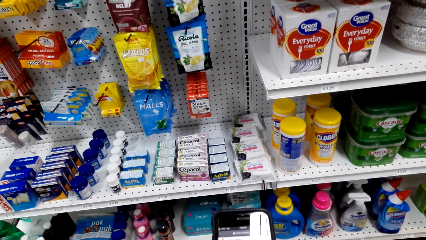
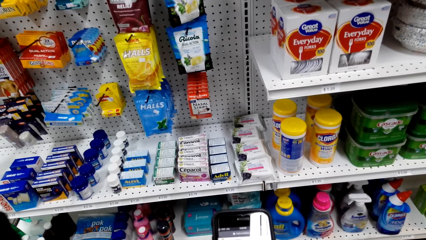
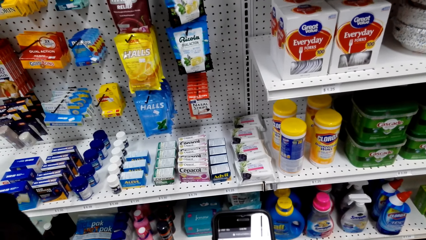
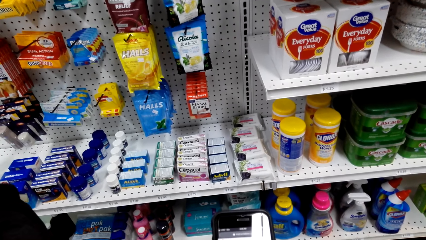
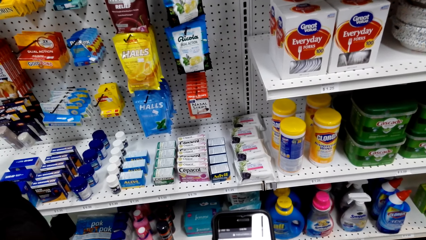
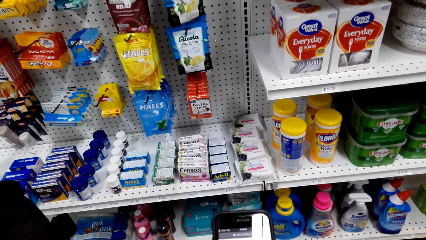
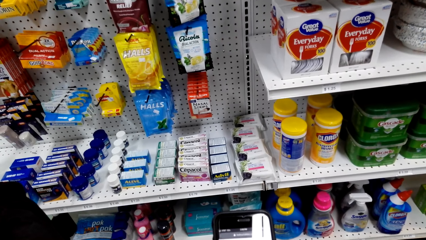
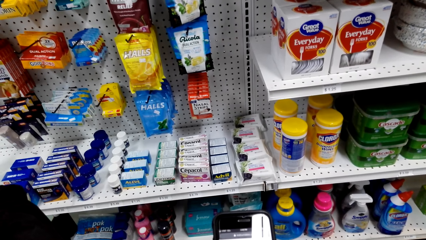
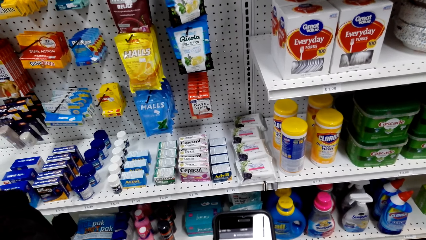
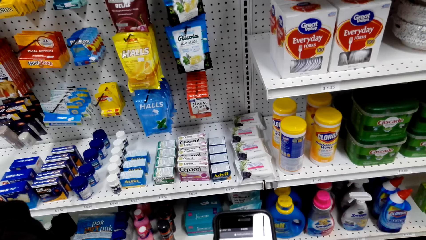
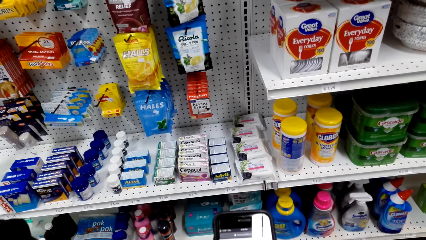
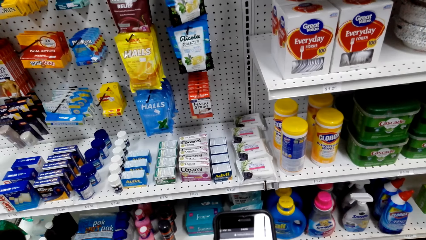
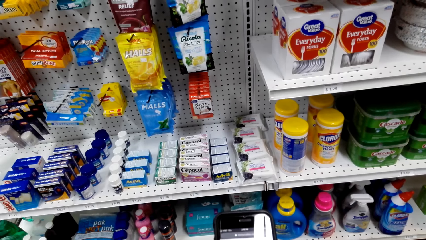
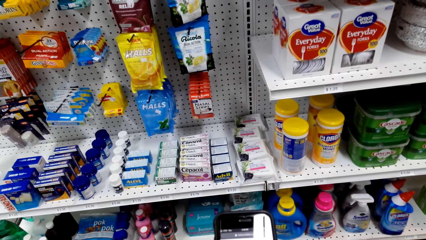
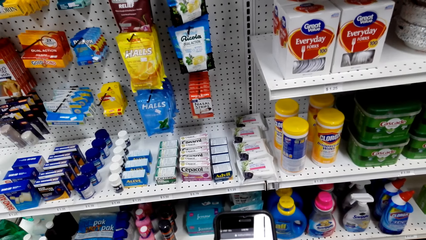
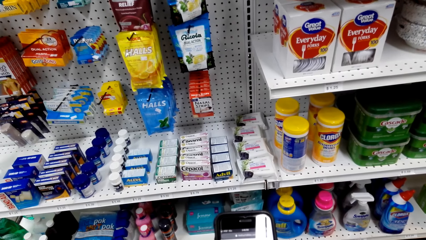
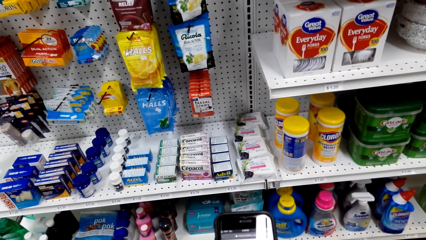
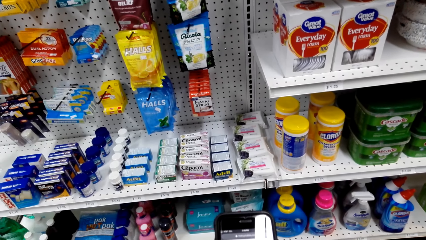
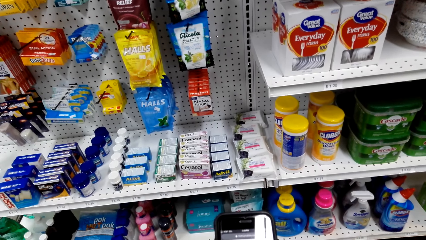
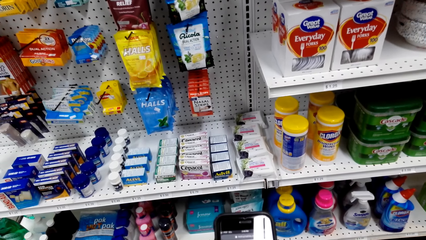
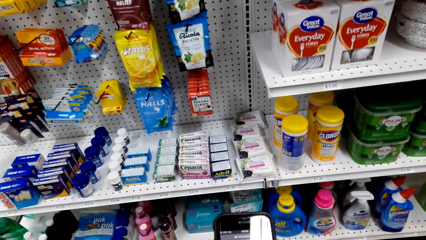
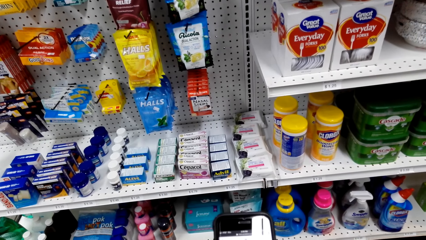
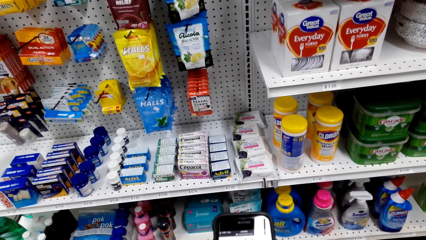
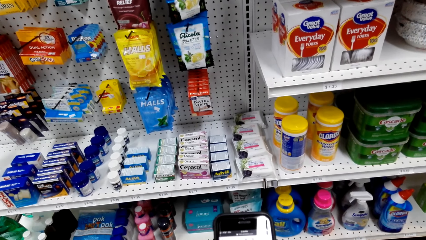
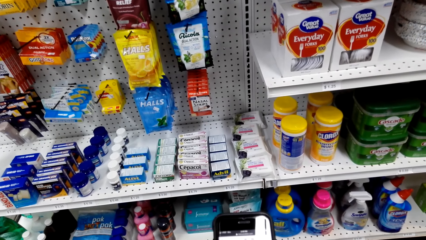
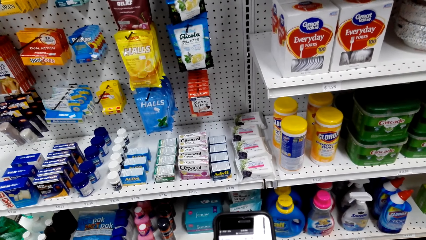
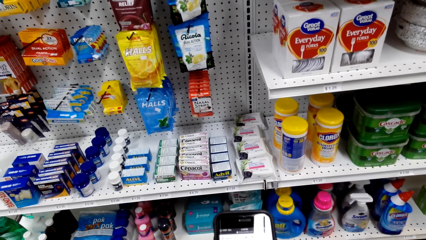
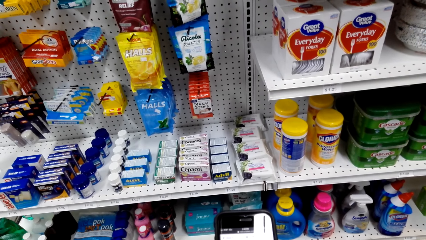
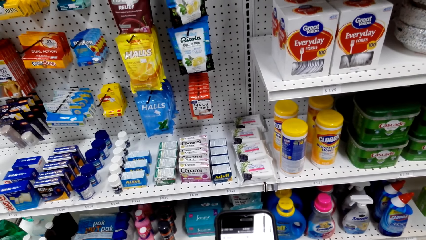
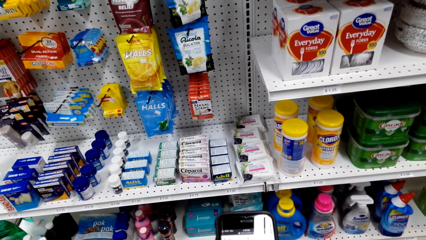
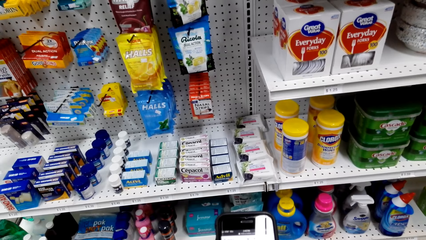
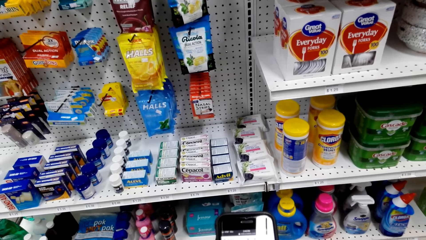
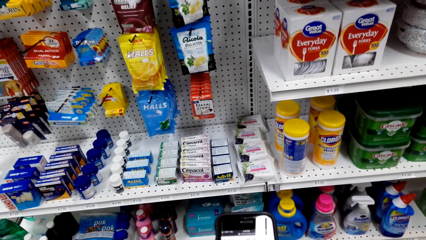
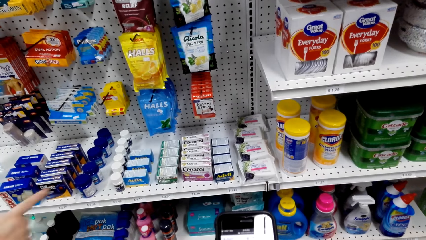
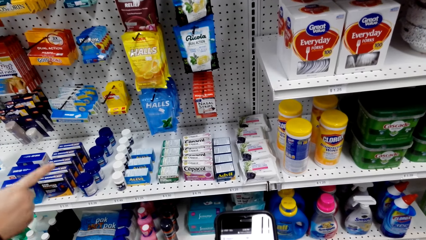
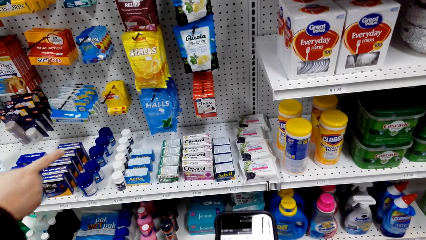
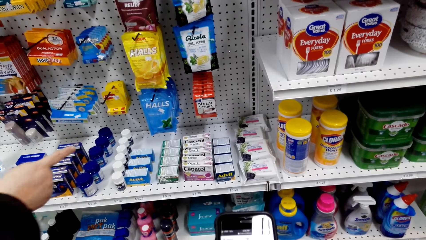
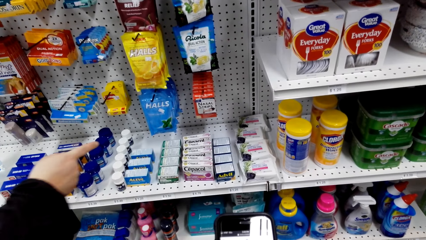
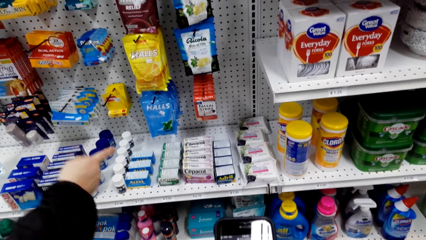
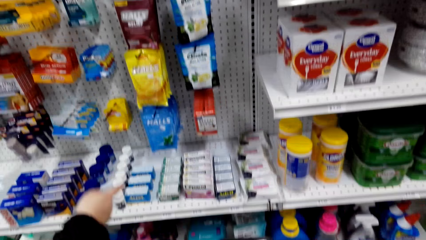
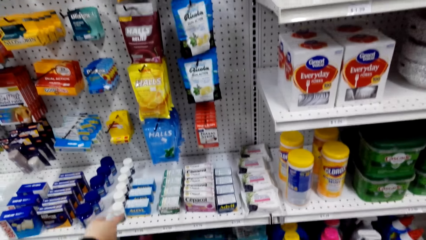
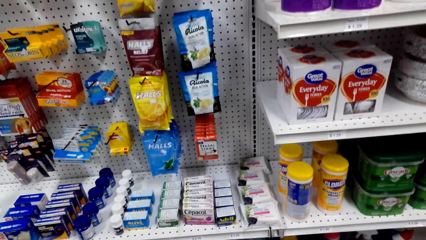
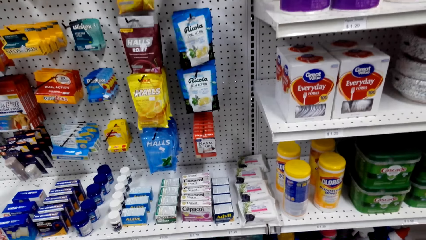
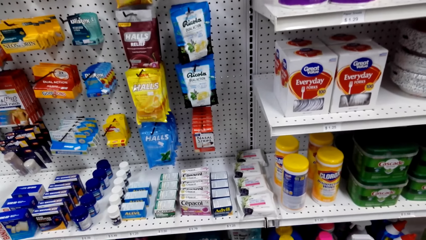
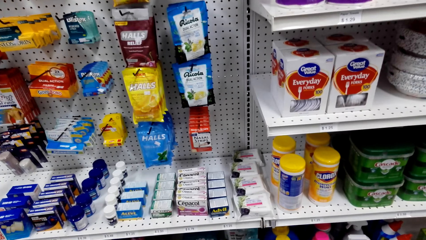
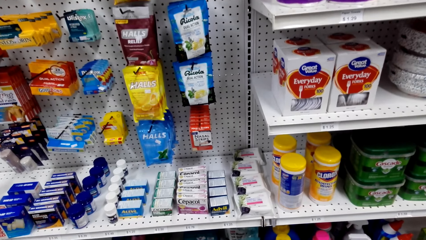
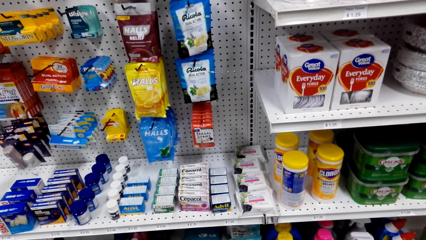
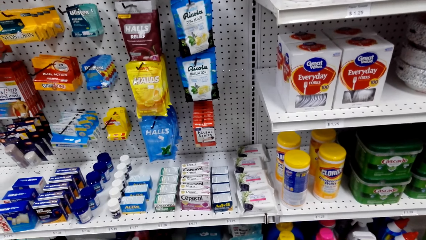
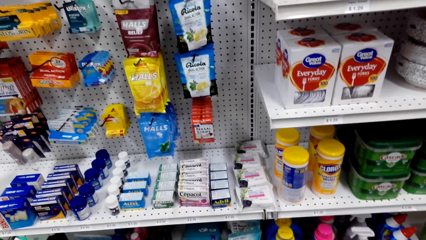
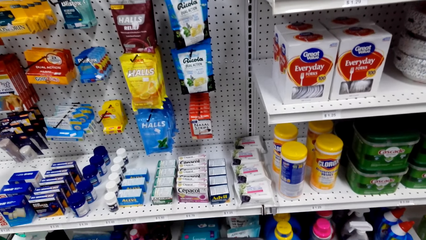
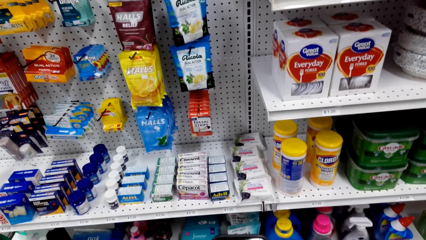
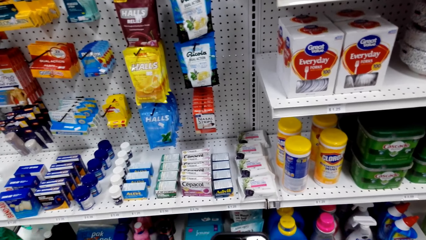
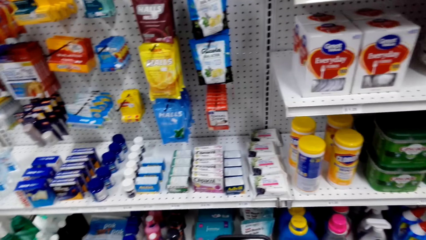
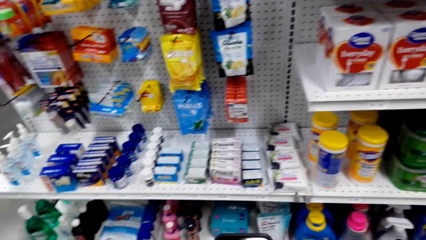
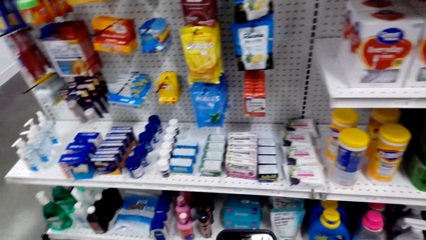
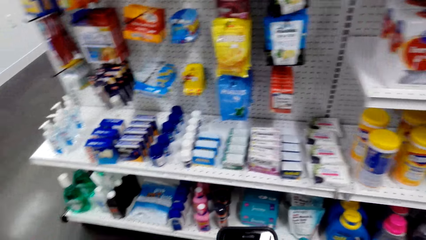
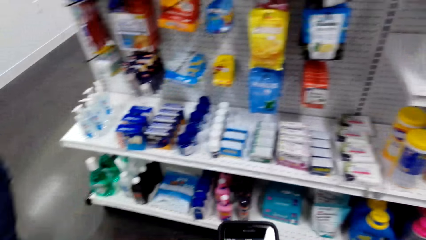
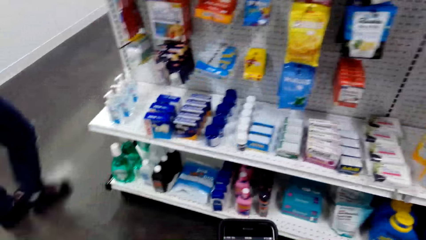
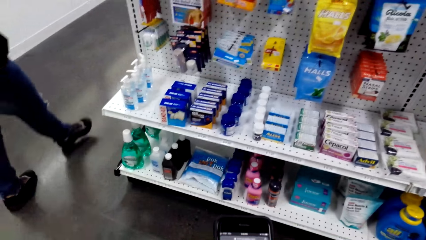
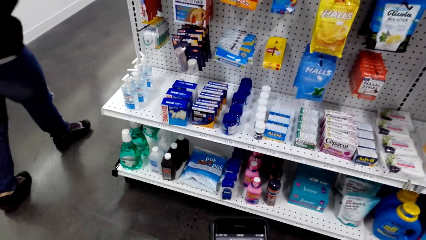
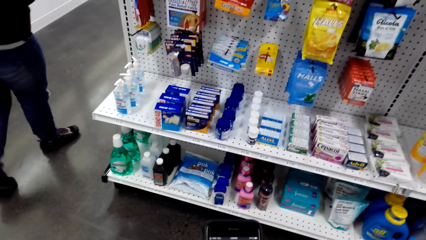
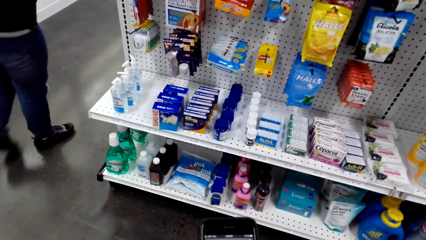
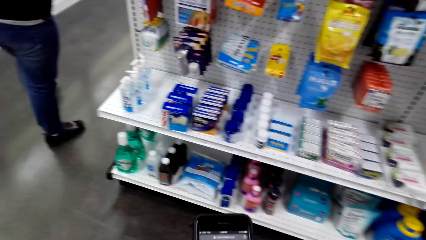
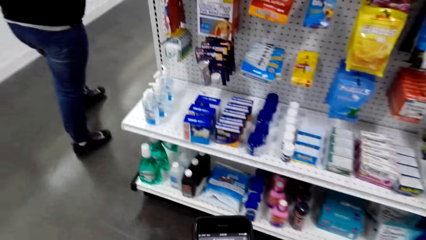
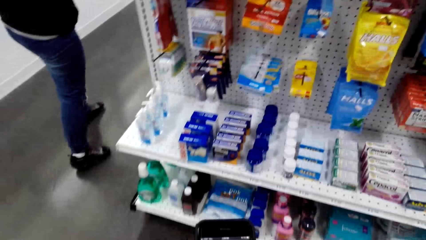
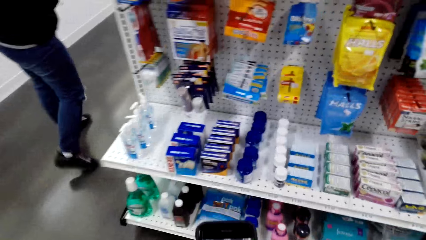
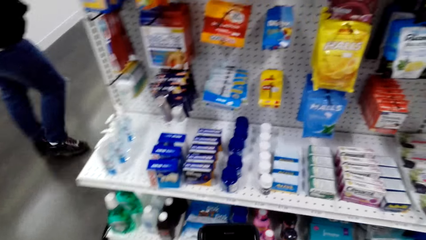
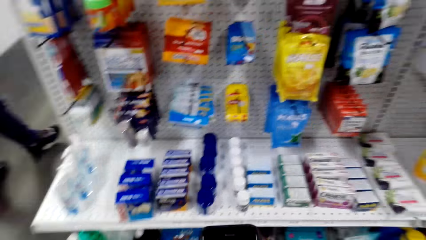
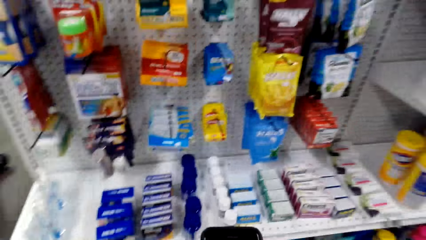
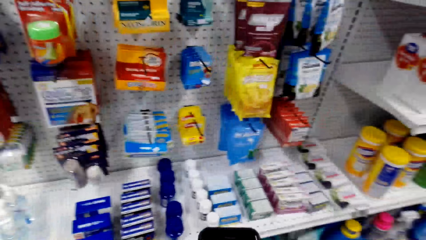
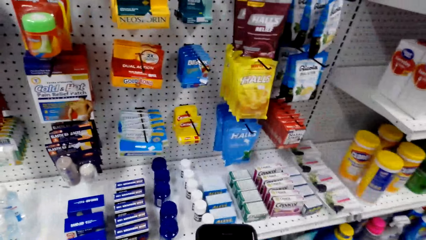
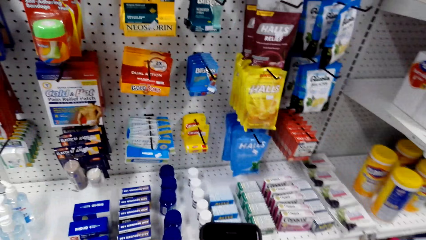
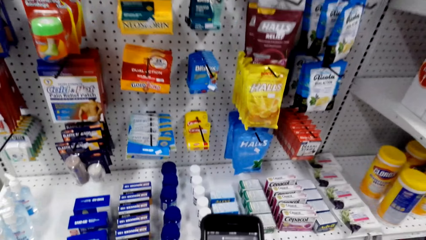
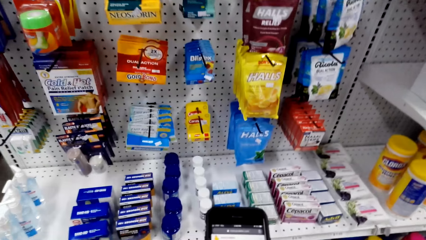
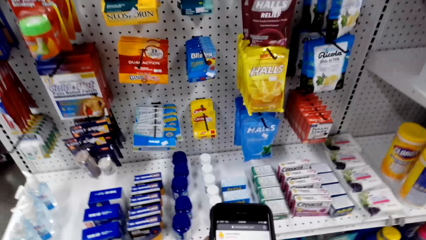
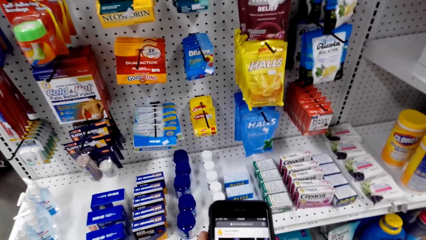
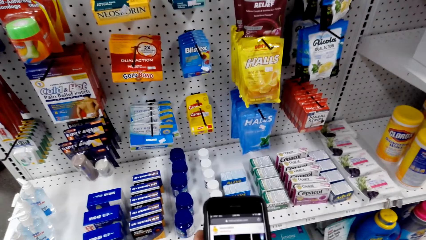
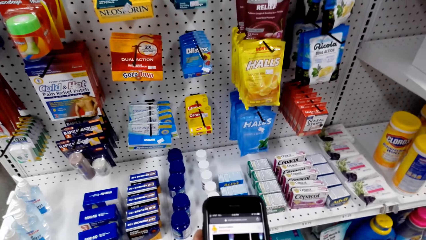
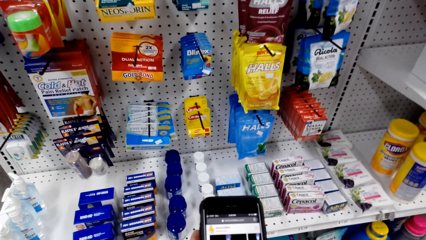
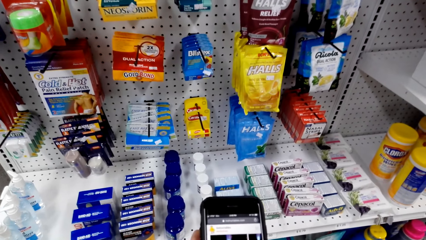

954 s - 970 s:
A woman points at something. The camera wearer stares at the shelf. They talk to the woman. The woman walks around the supermarket. The camera wearer dials the phone.
